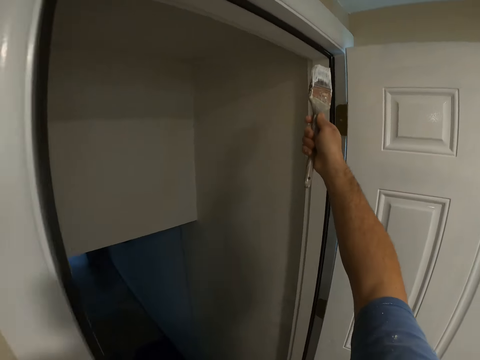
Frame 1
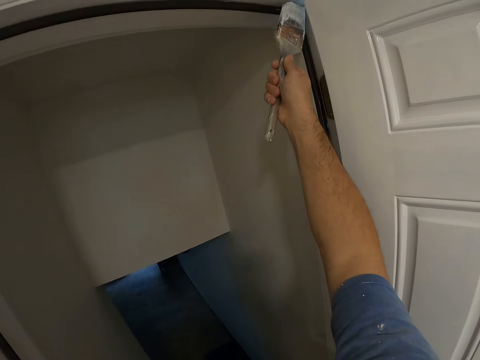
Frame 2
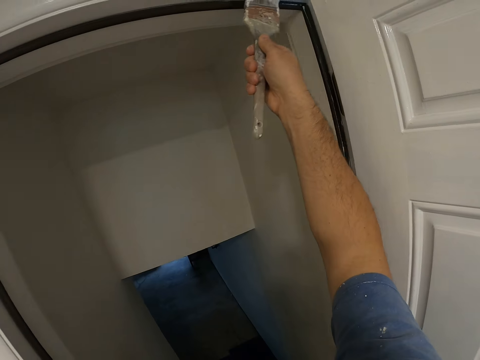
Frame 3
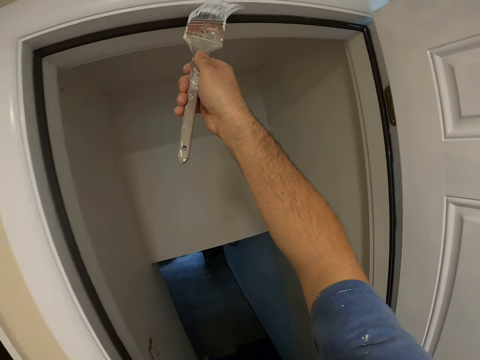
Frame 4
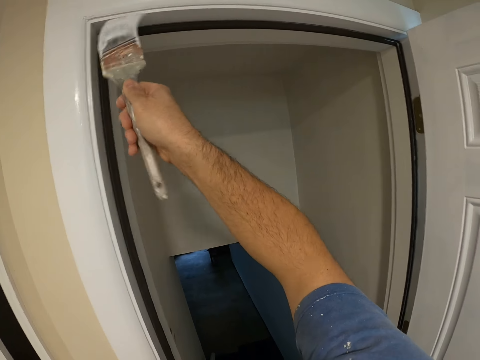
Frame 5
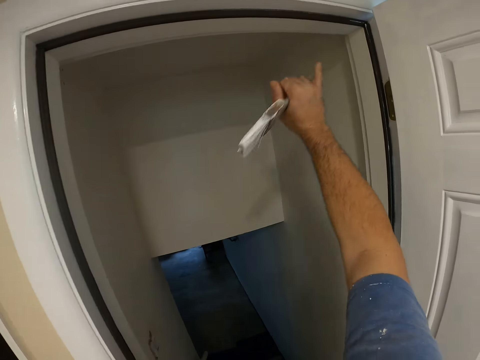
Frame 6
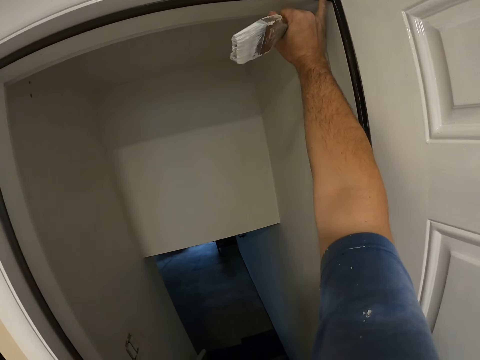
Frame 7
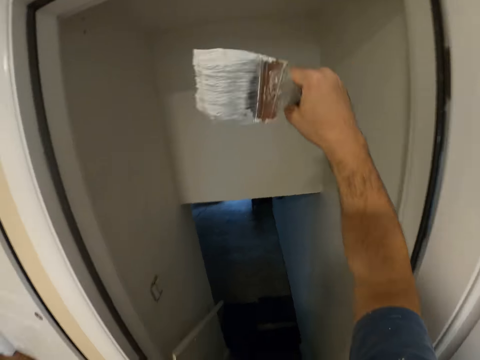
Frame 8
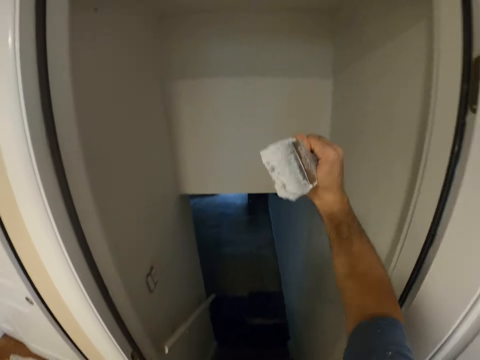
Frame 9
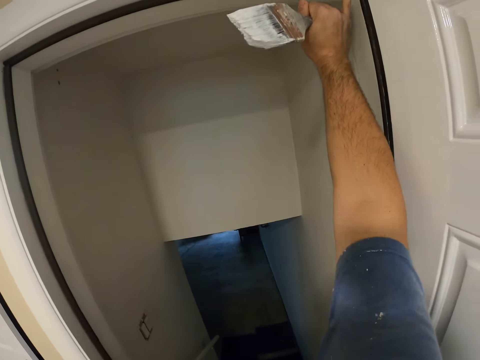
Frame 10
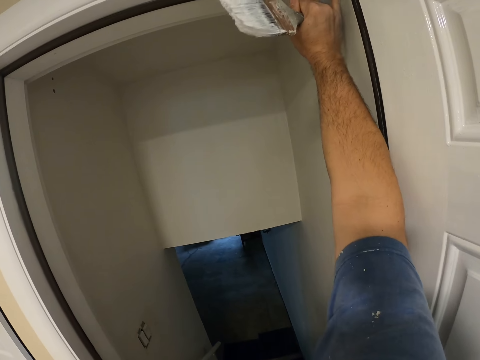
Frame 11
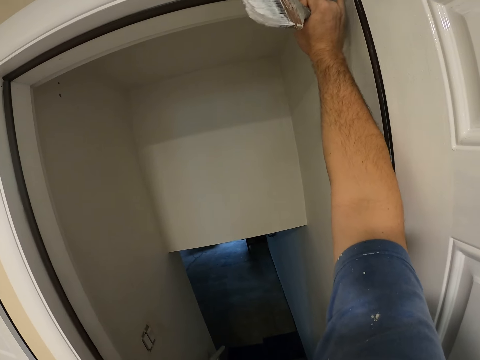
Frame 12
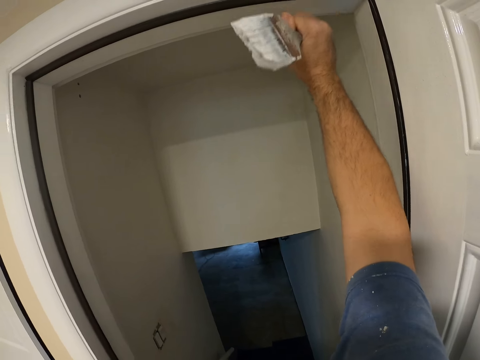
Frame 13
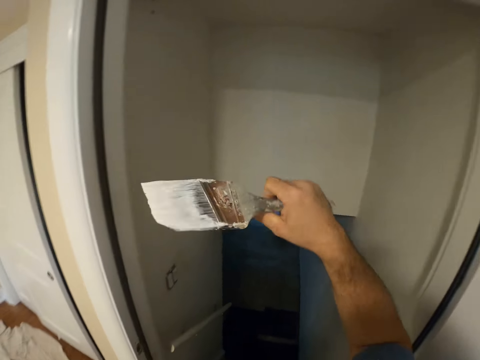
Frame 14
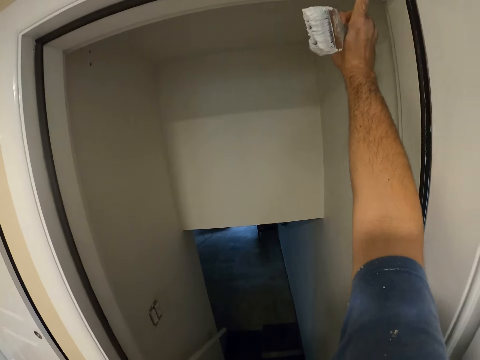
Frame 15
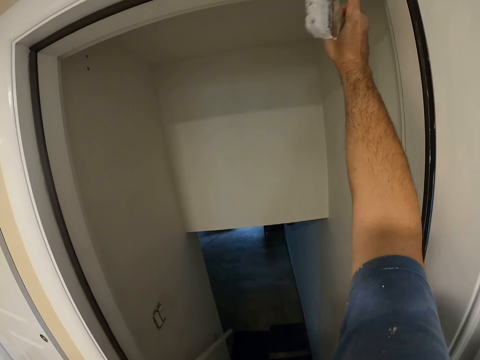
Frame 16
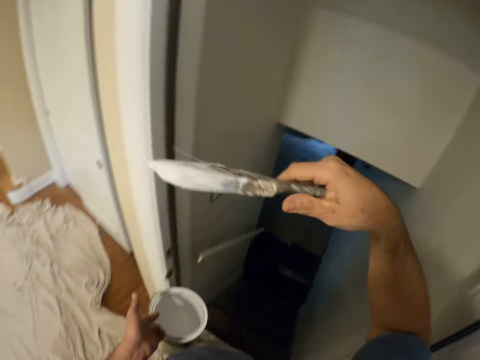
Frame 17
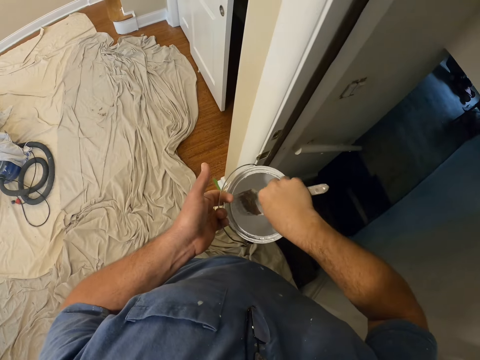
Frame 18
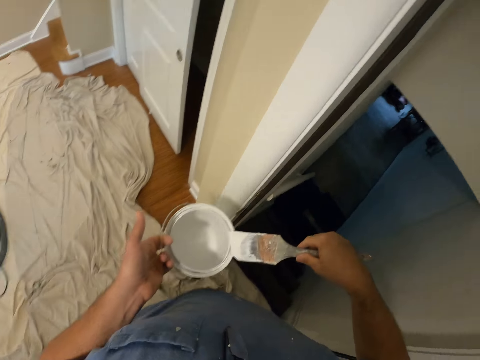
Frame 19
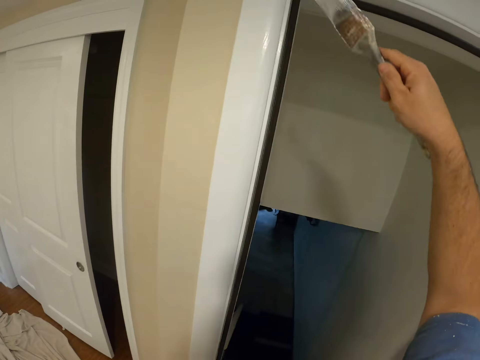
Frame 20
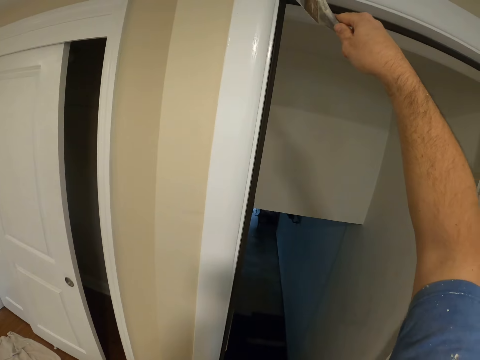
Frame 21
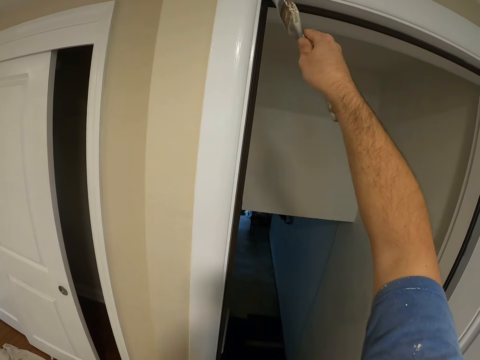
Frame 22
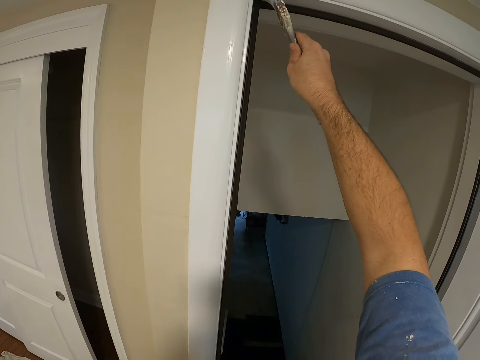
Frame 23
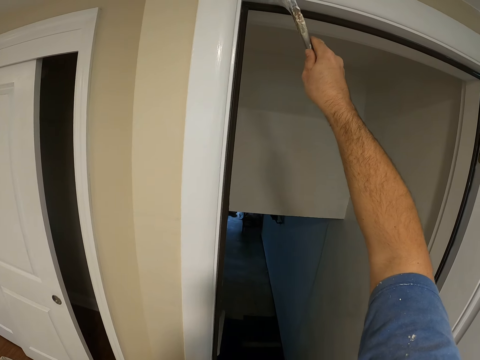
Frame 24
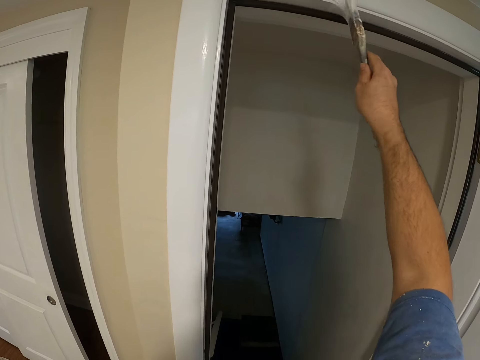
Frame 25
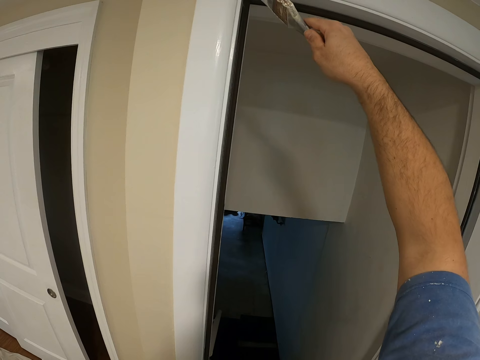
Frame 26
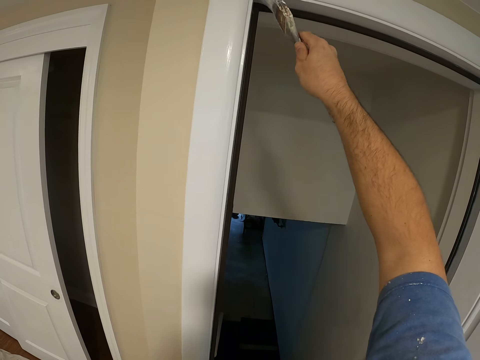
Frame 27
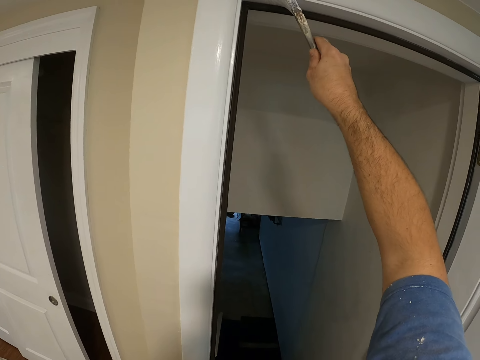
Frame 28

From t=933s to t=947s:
The camera wearer touches the top of the door. They do something. They do something again. They scoop paint from the can with a paint brush, and apply paint on the door frame with the paint brush.

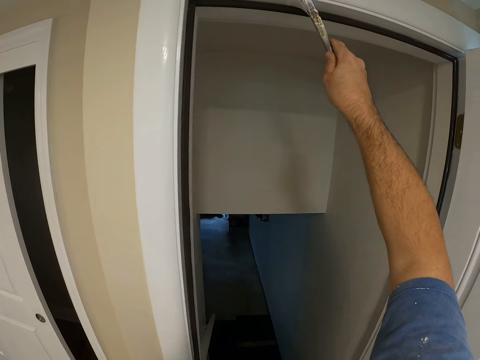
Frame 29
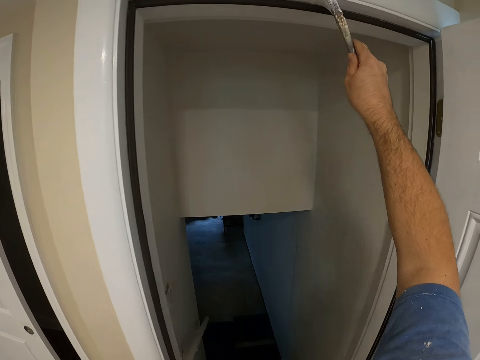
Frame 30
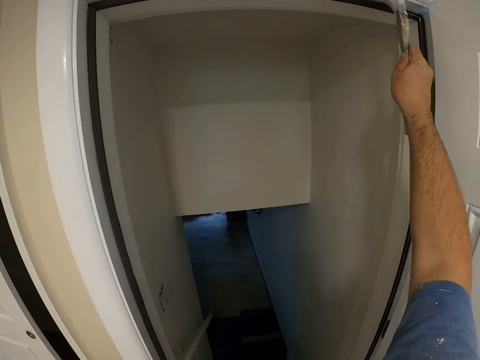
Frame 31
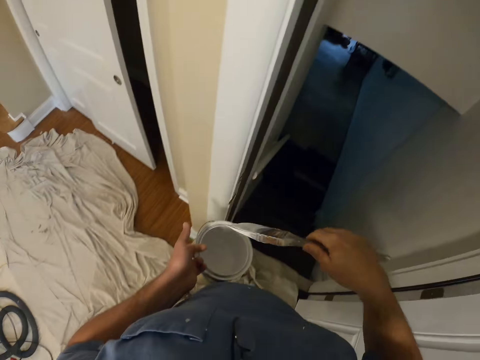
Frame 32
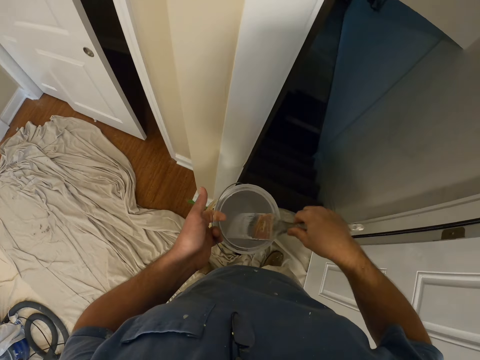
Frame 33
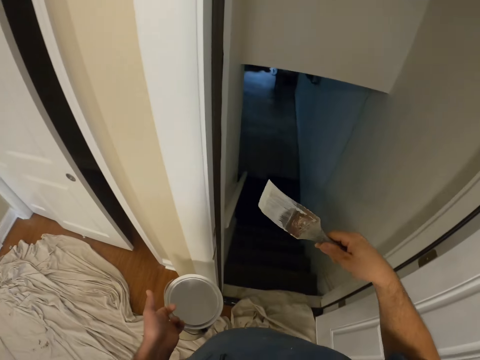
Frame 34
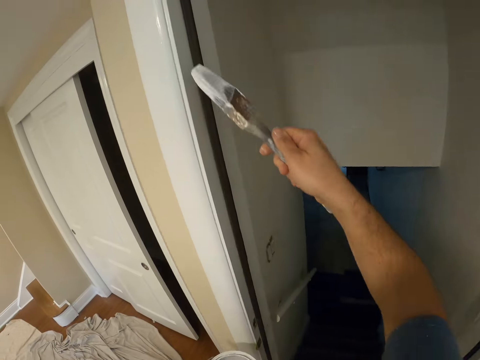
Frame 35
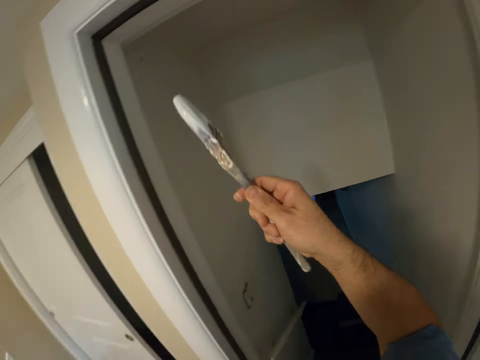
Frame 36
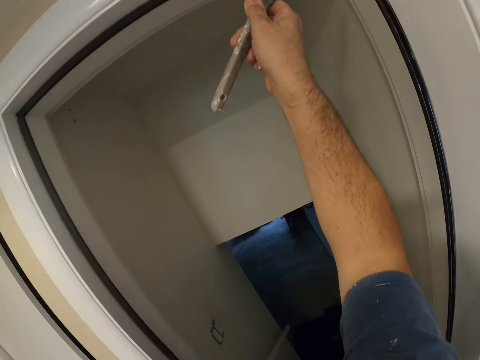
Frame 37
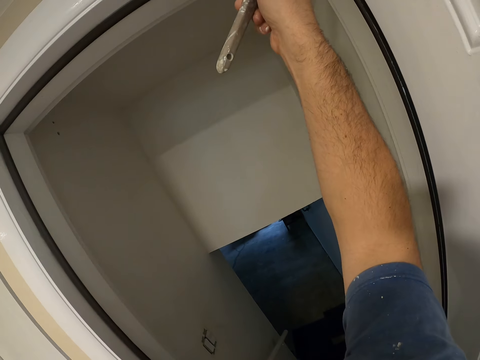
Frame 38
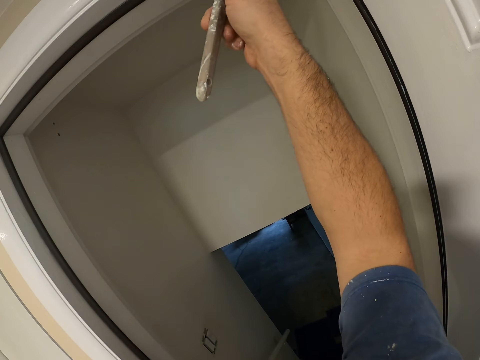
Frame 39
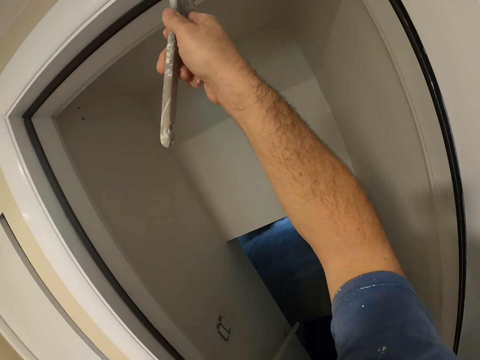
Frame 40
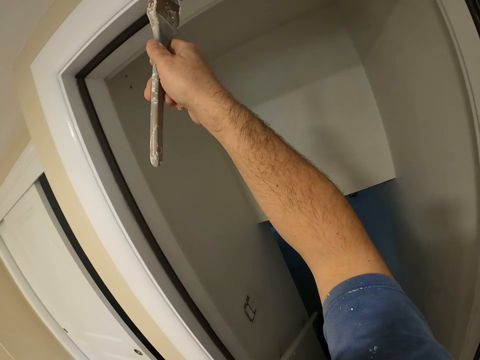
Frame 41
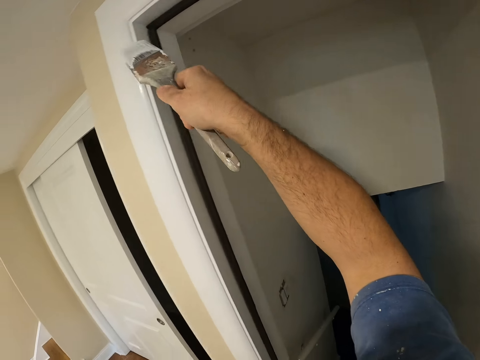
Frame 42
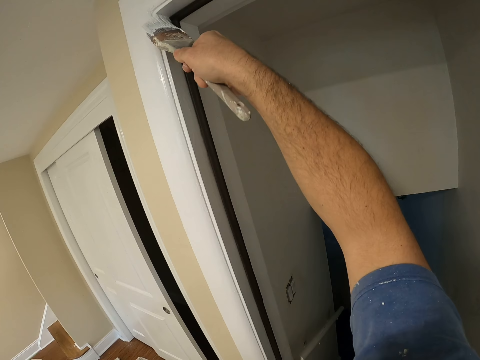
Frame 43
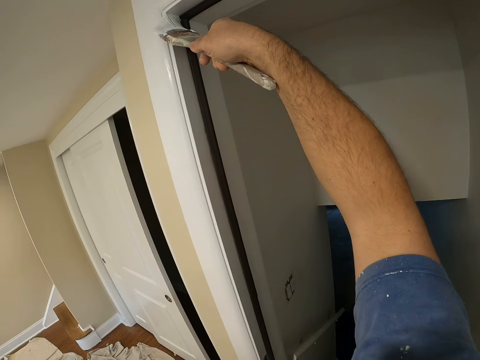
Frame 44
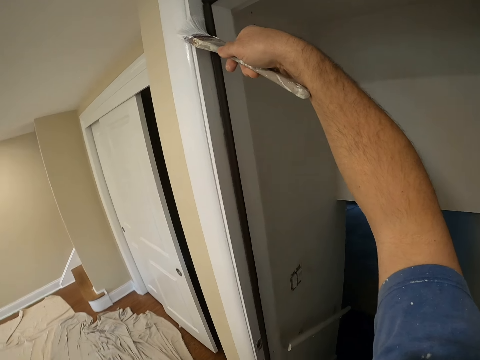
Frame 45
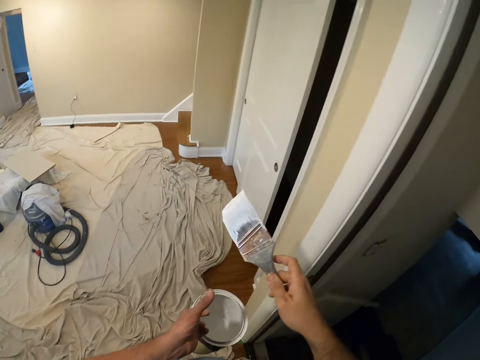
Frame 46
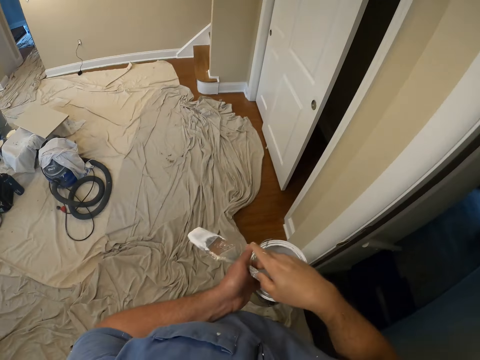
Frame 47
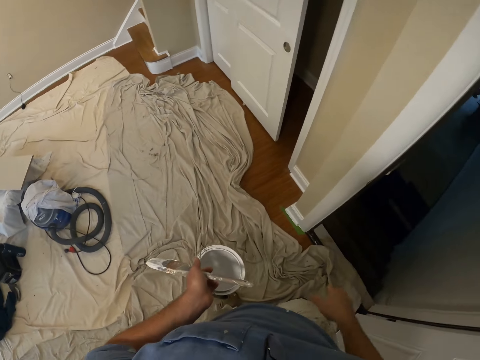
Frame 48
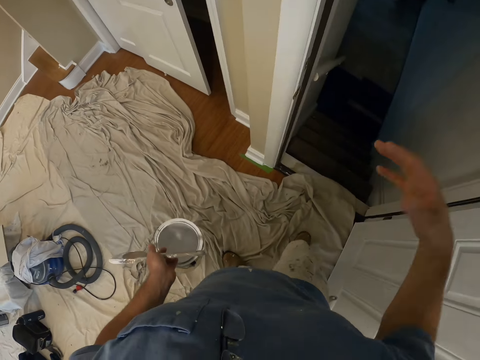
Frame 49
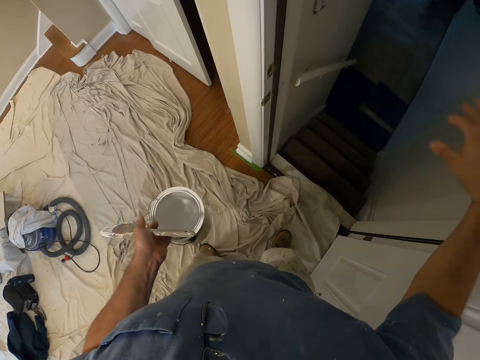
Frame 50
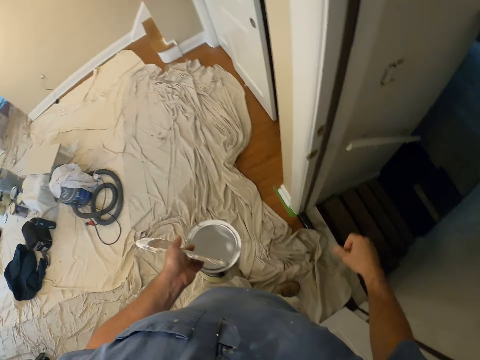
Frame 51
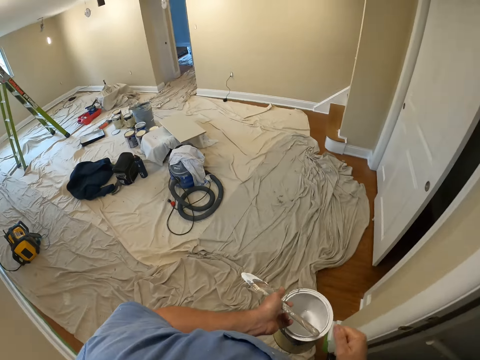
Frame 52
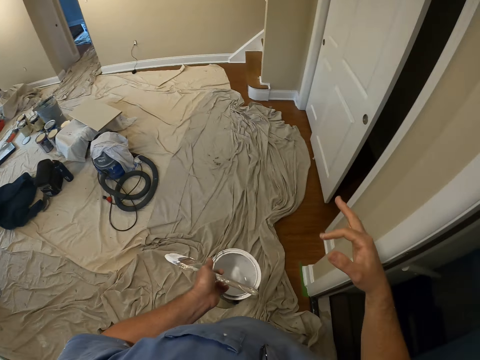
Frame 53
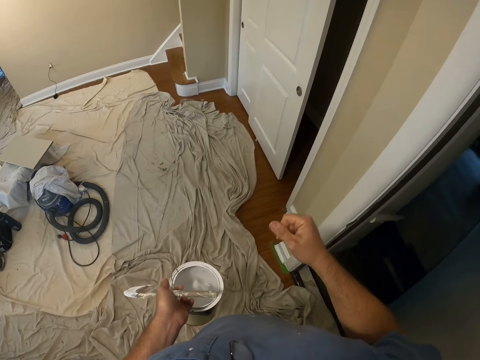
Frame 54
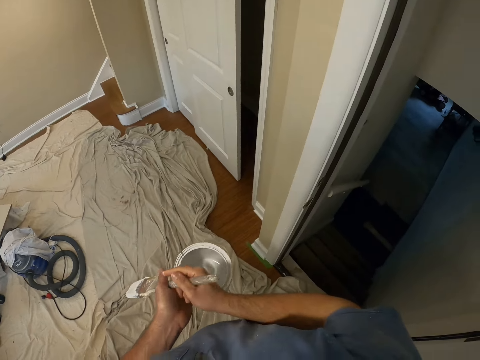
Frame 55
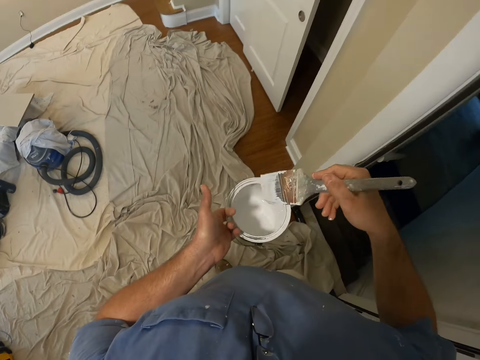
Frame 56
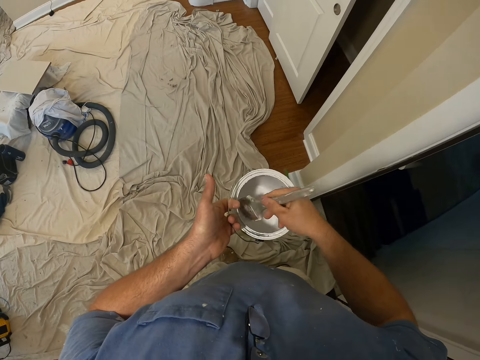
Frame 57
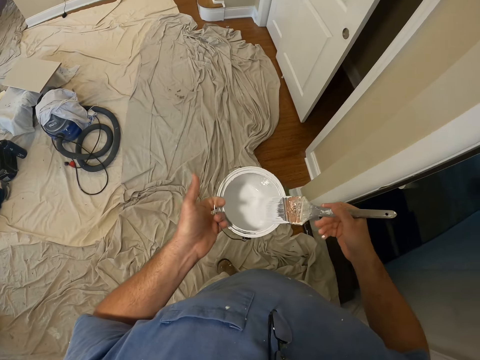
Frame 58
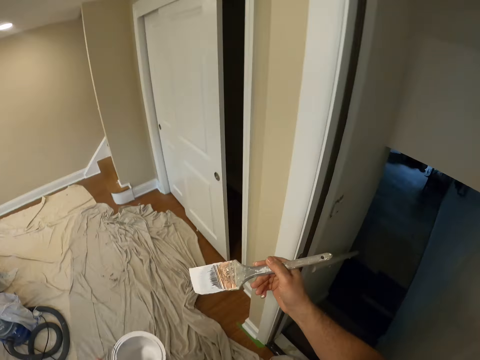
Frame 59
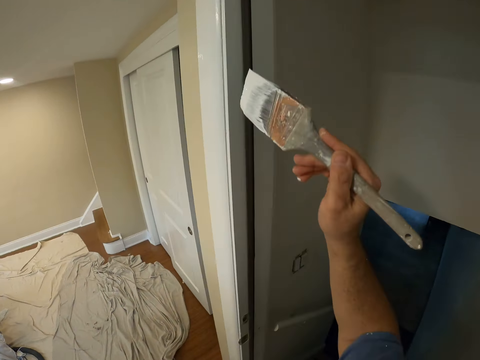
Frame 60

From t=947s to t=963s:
The camera wearer scoops paint from the can with a paint brush. He applies paint on the door frame with the paint brush. He holds the brush in his left hand. He places the paint brush to his left hand. He shakes his hand. He stretches his right hand. He holds the paint brush with his right hand. He takes the brush in his right hand. He scoops paint from the can with the paint brush.
